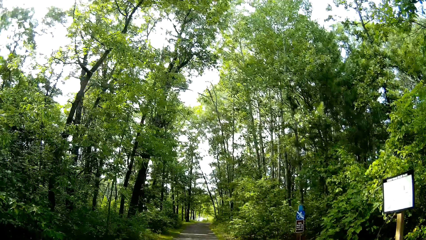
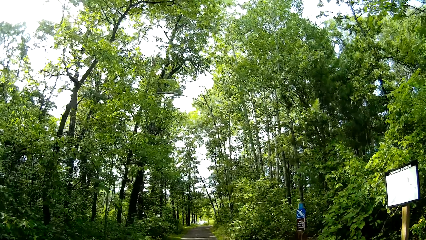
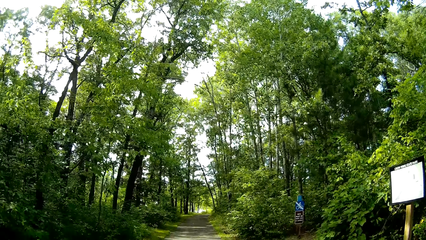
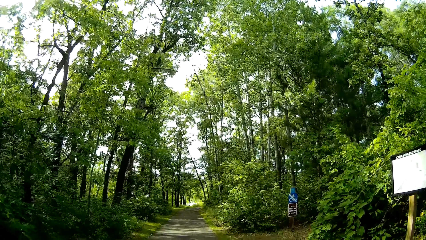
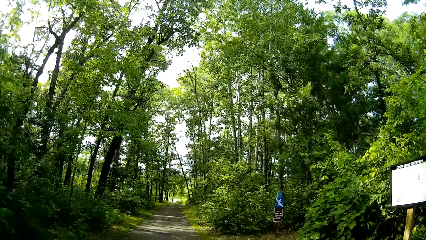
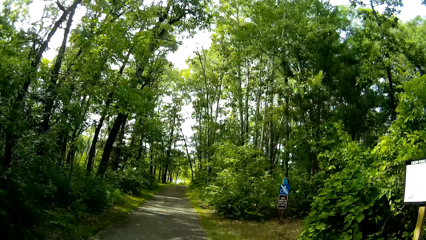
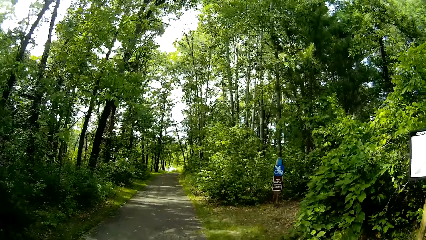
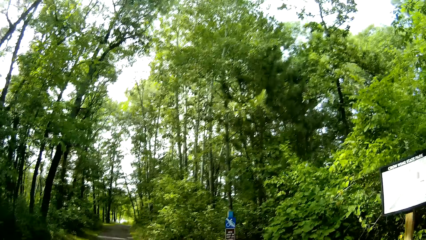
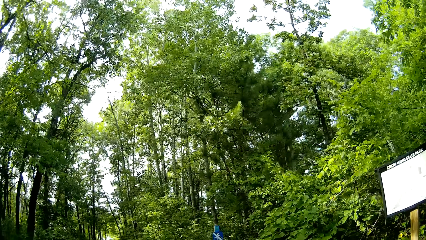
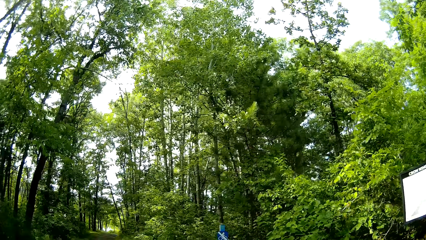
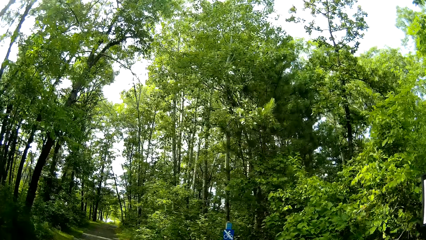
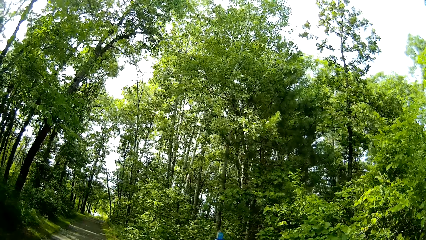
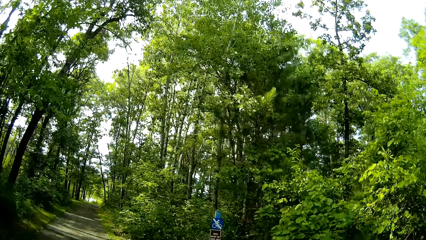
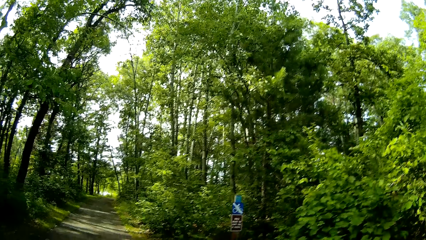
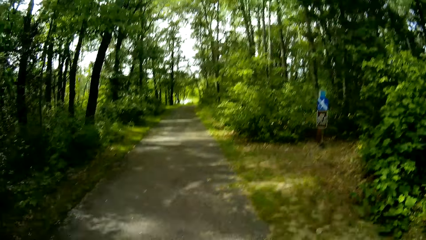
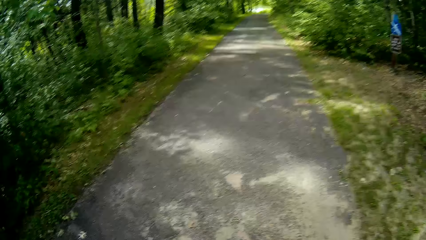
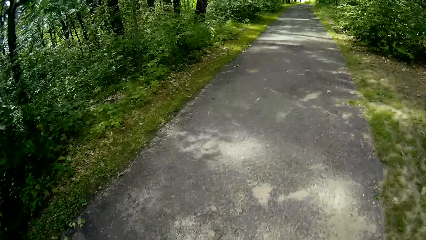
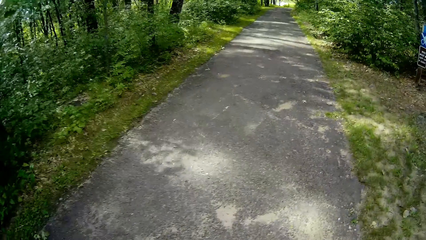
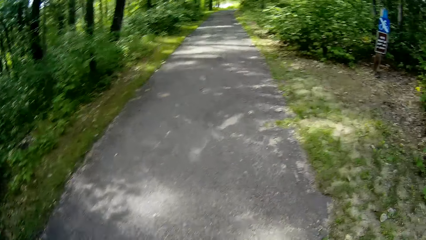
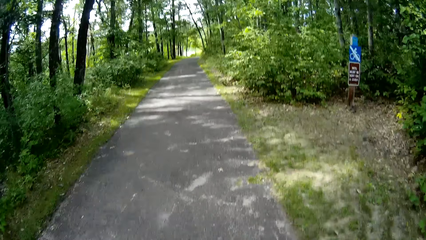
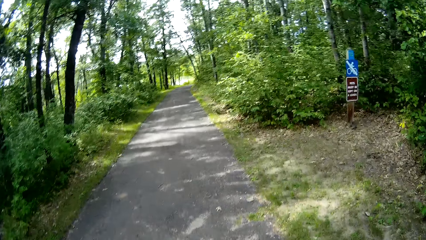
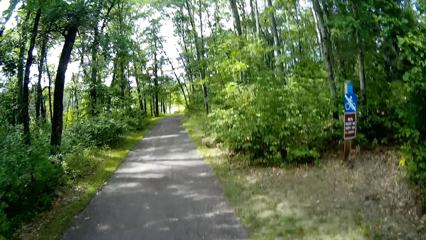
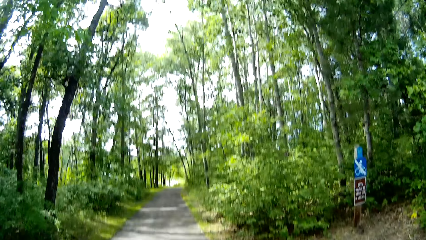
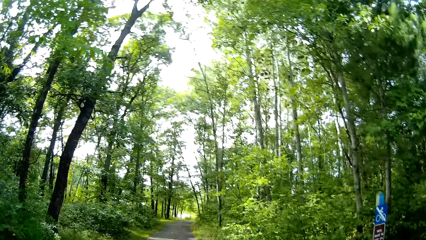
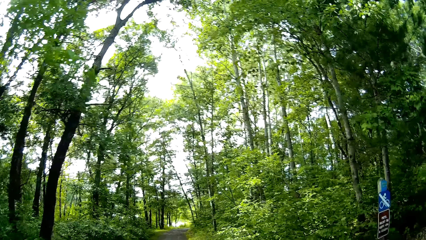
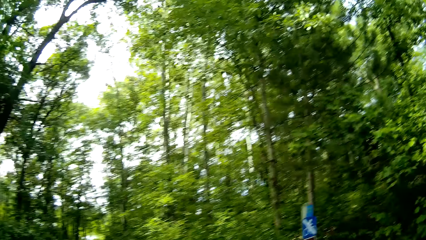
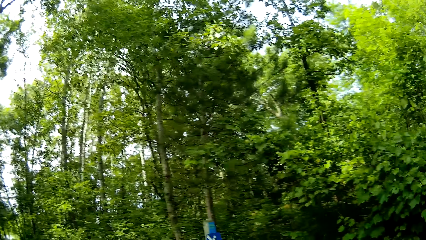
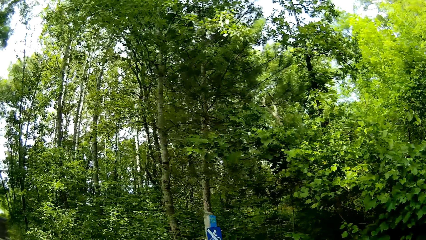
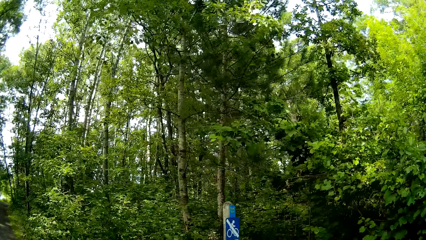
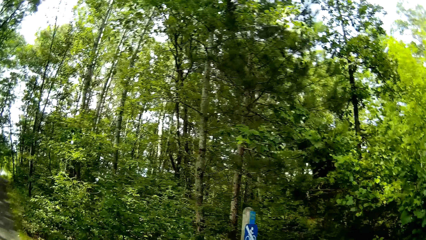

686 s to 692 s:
The camera wearer talks with a man.

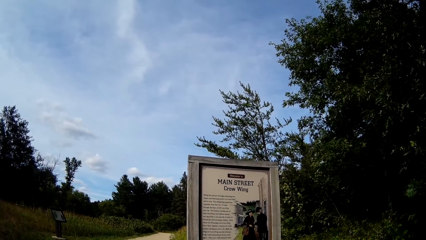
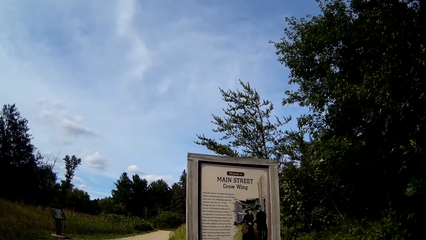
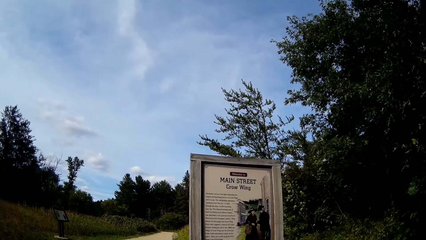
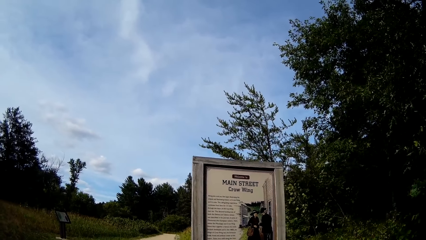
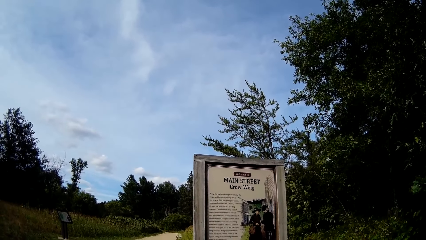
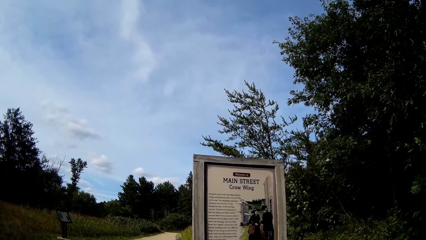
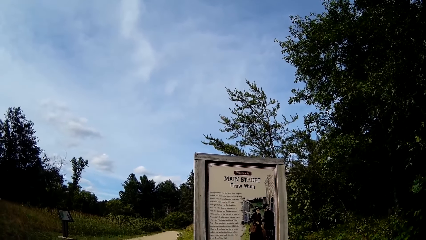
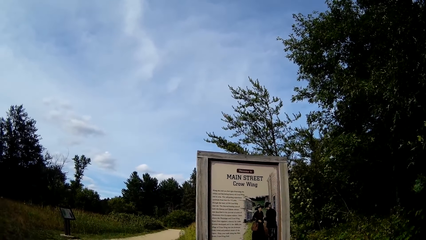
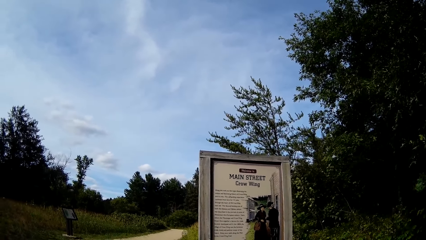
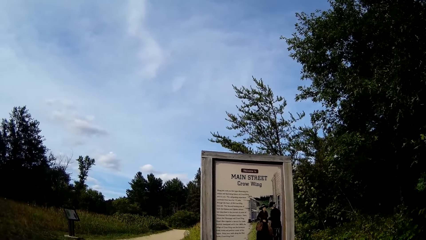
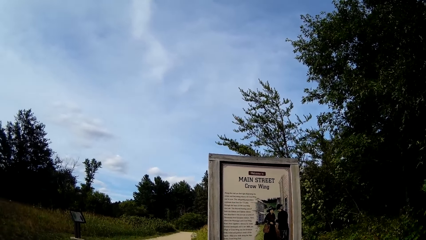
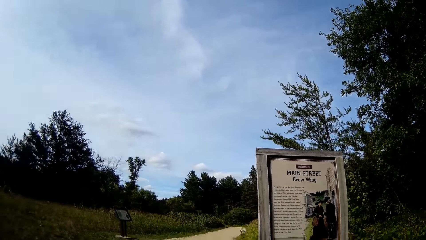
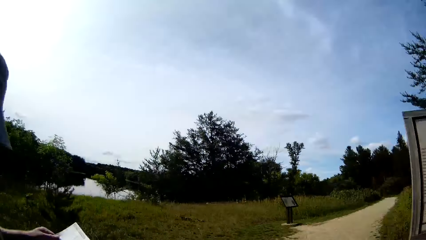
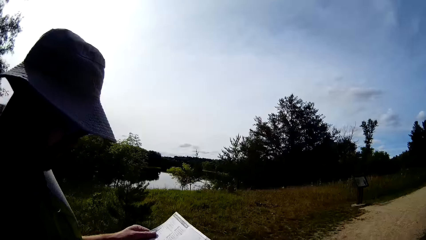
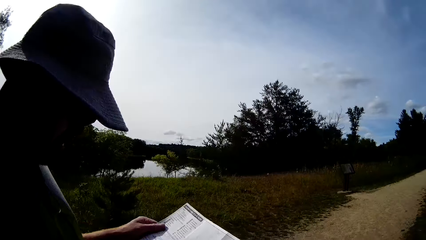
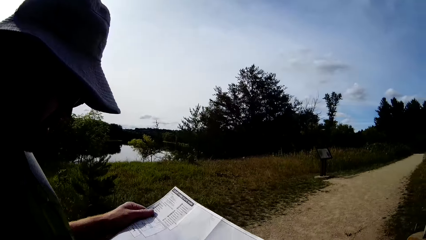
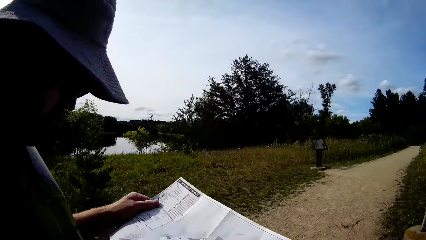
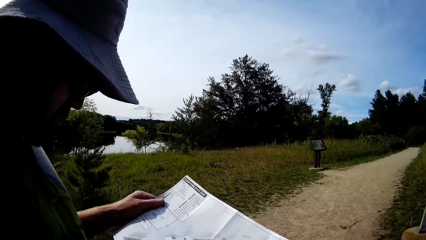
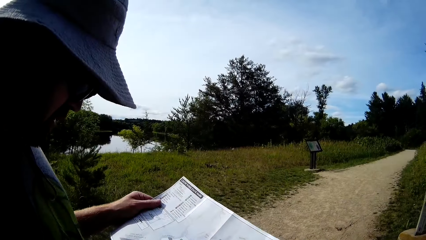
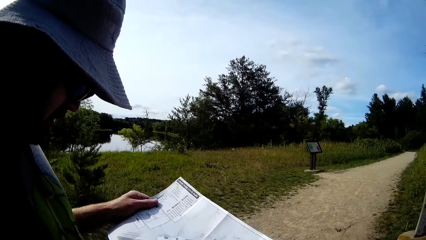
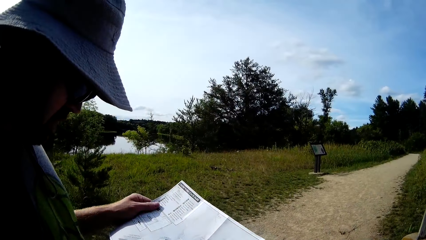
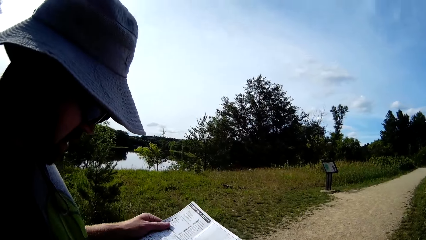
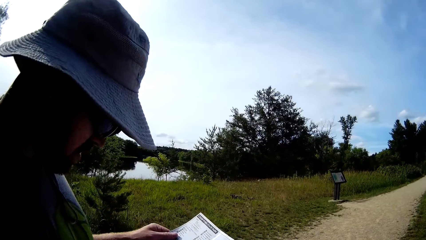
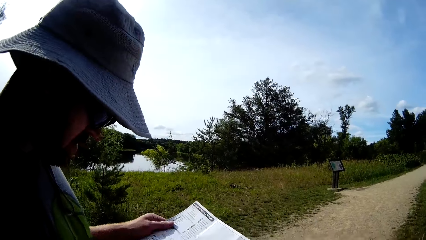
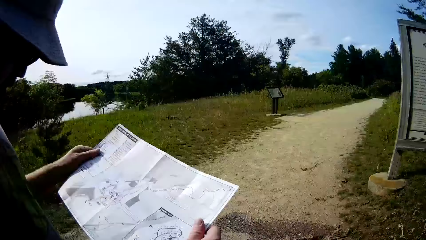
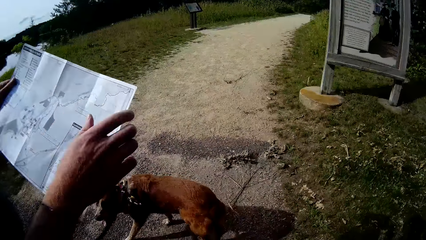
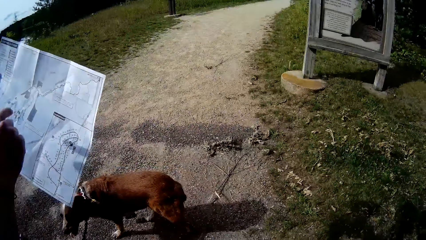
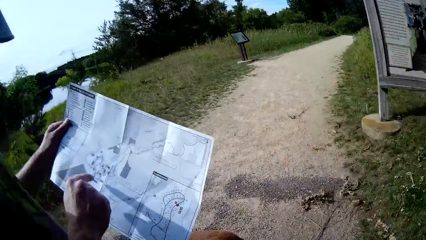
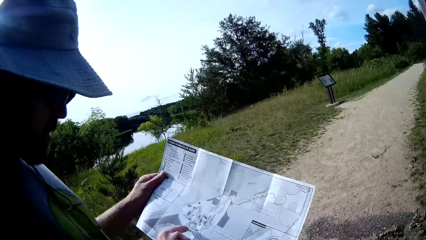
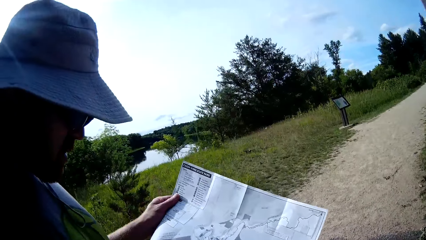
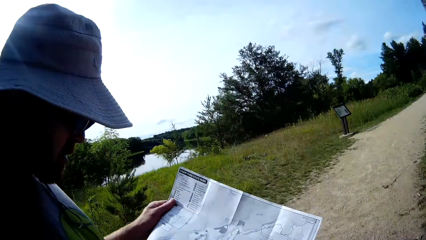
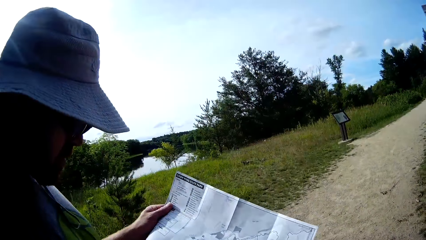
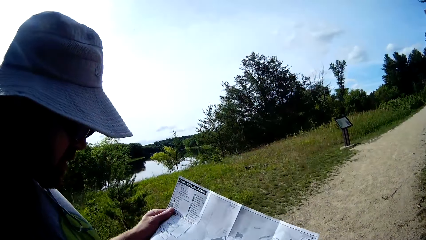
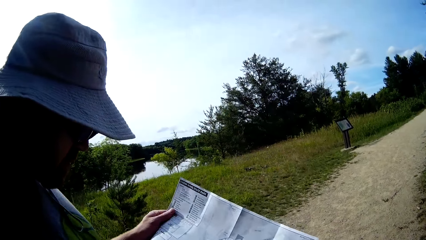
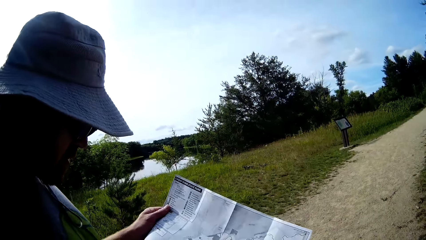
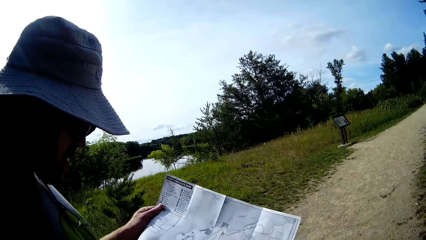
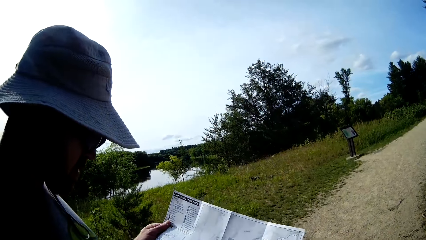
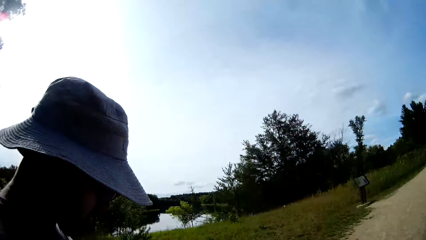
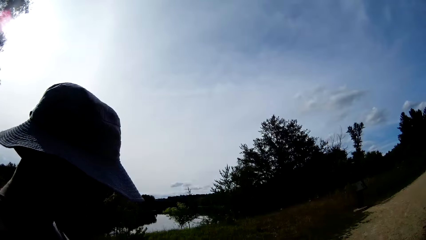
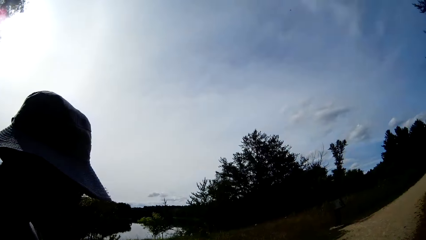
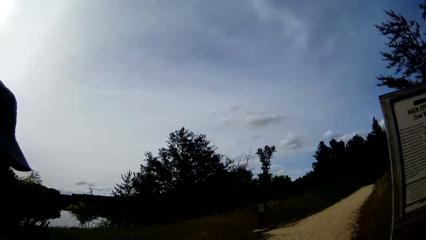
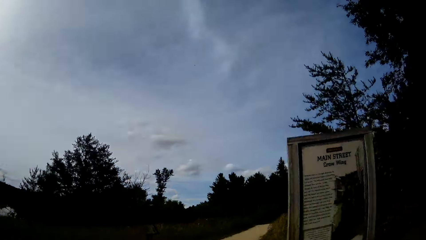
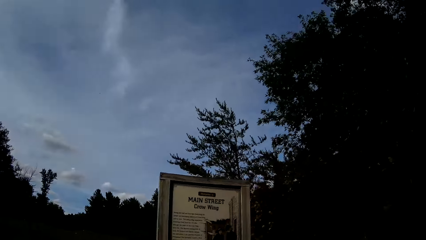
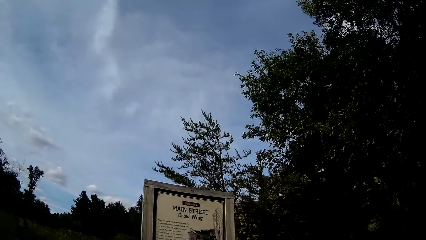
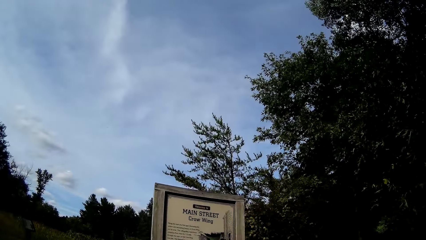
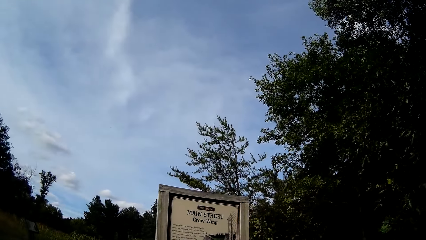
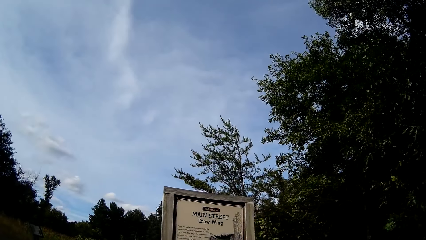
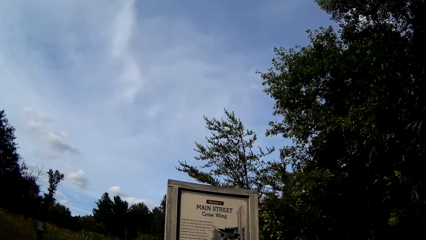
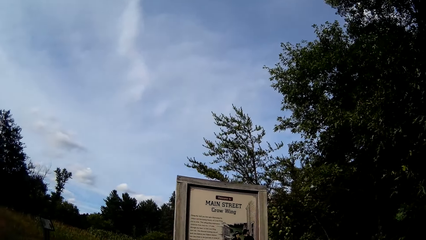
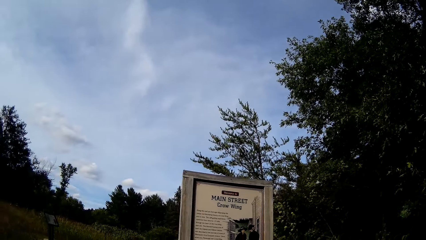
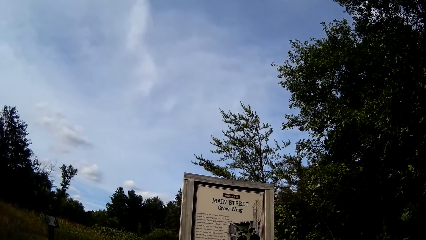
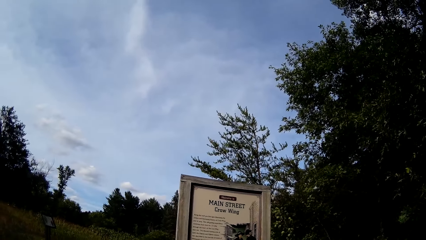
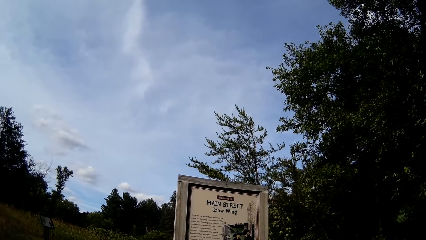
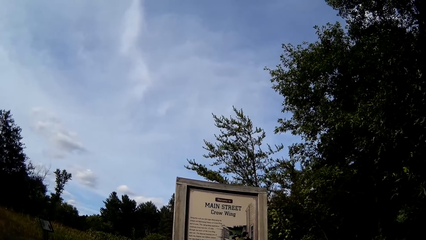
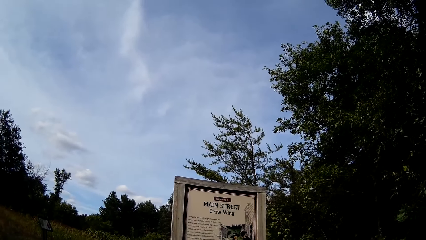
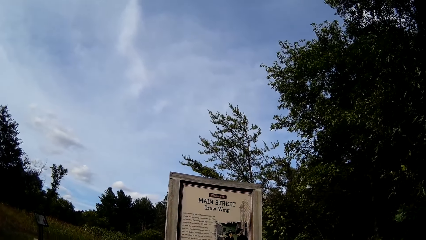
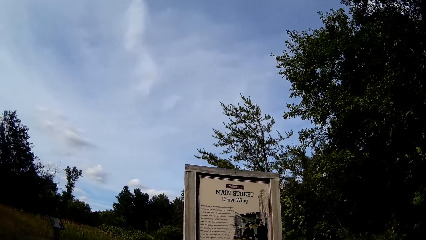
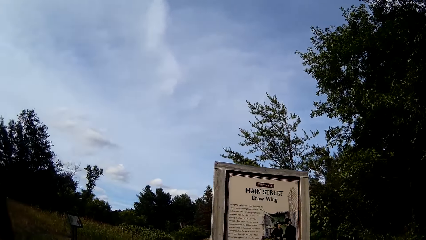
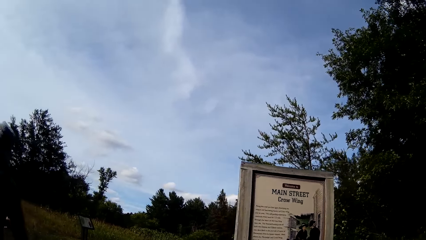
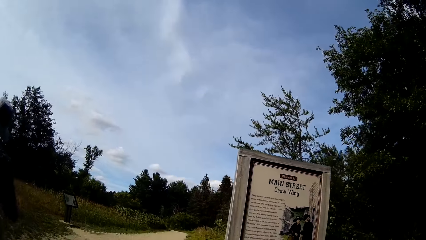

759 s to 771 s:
The camera wearer reads the signpost. A man reads a book.
